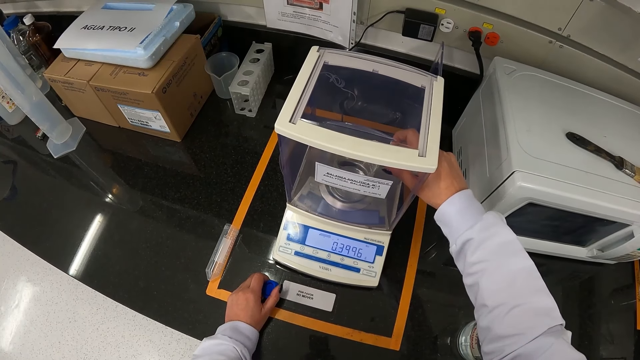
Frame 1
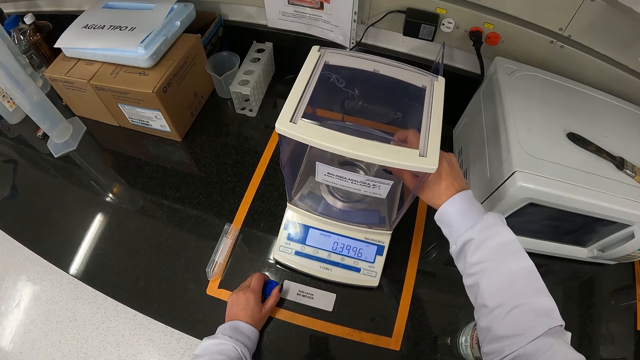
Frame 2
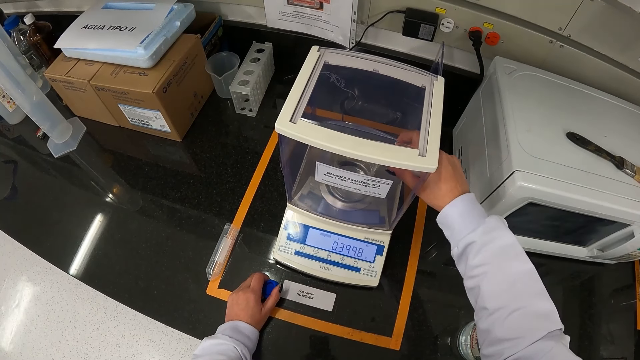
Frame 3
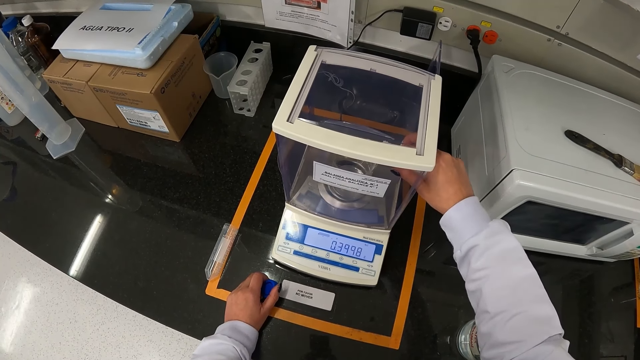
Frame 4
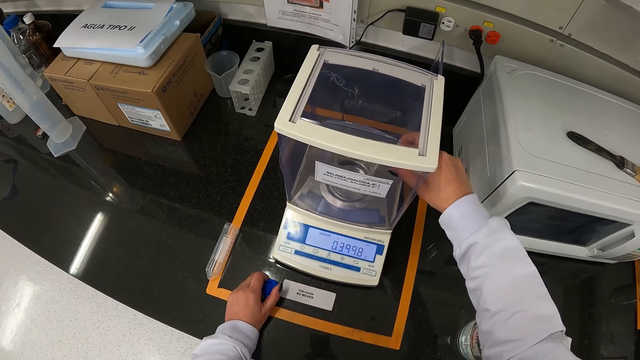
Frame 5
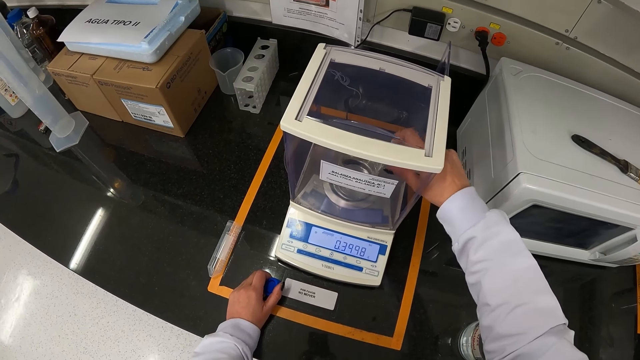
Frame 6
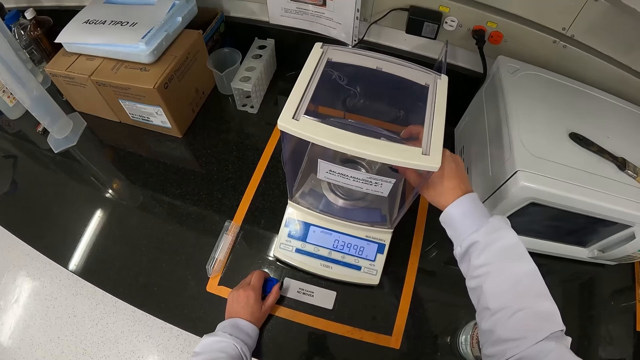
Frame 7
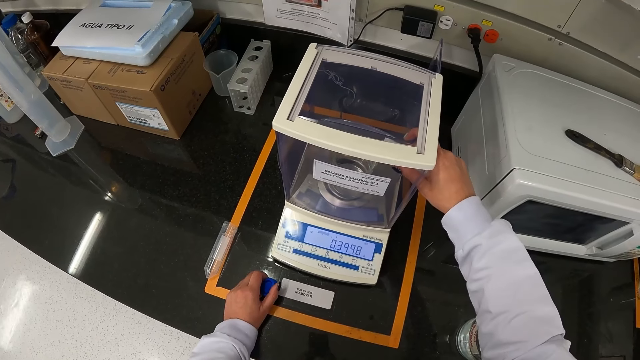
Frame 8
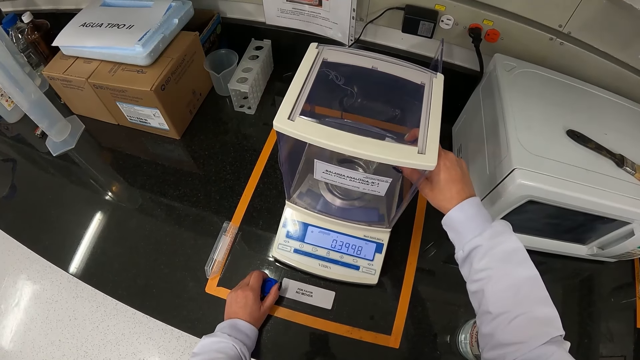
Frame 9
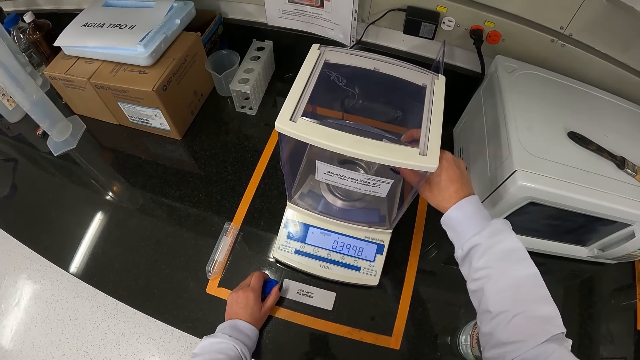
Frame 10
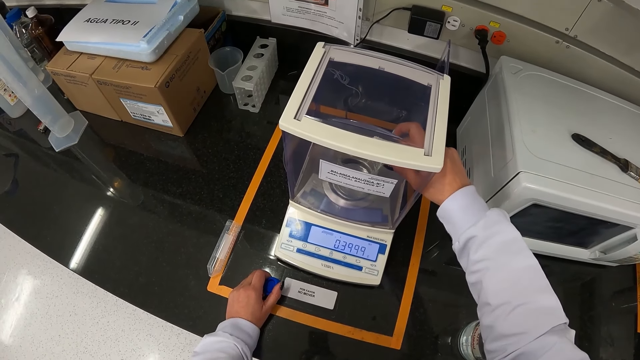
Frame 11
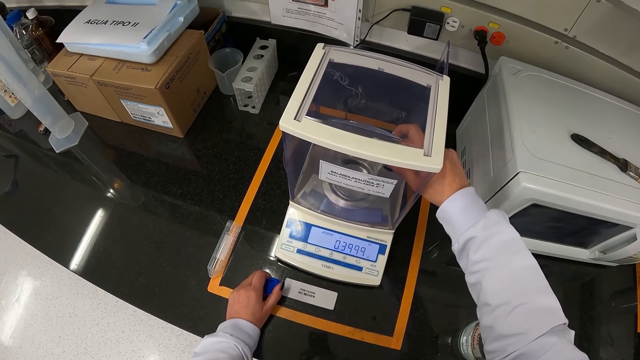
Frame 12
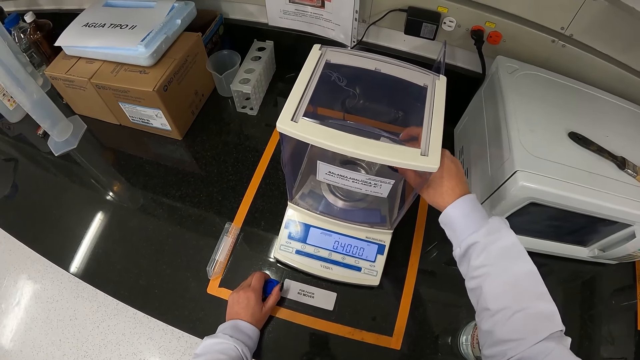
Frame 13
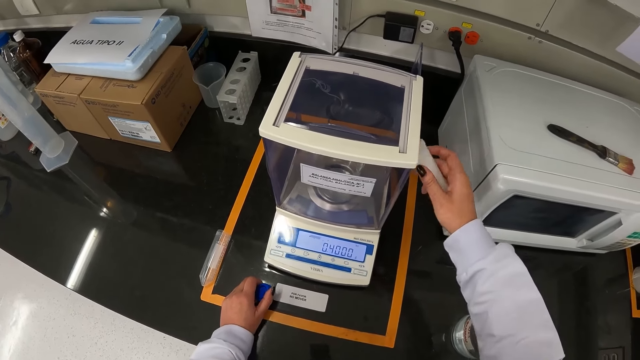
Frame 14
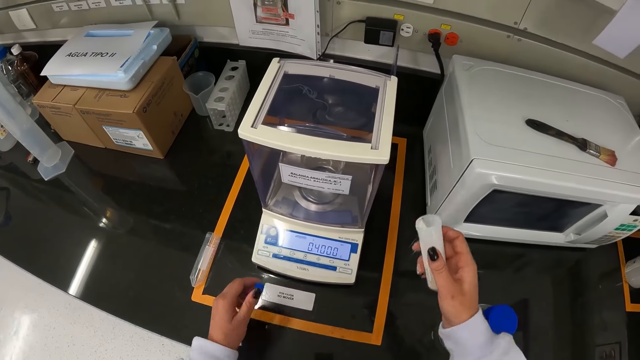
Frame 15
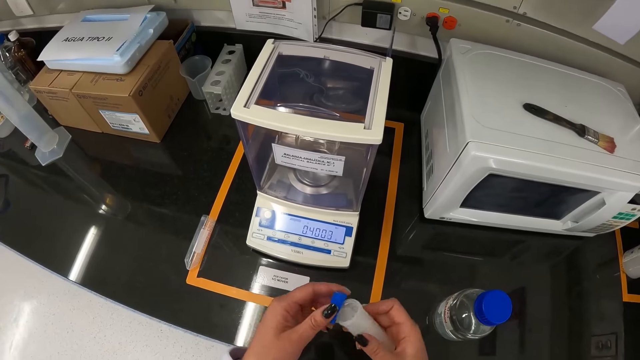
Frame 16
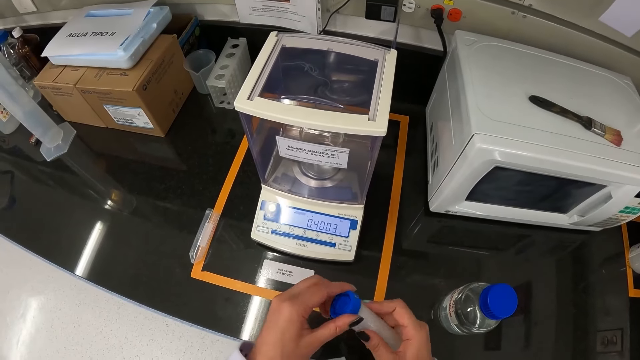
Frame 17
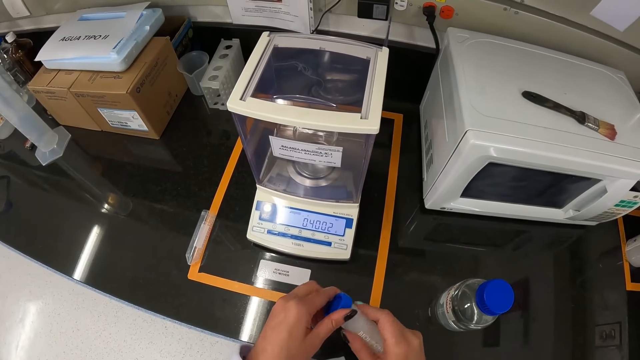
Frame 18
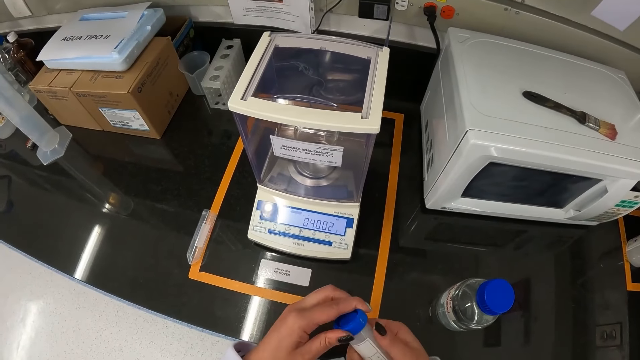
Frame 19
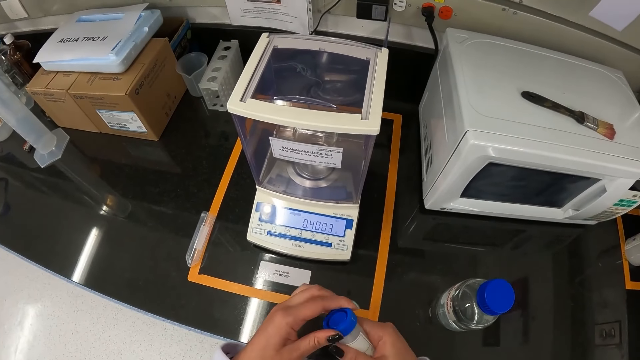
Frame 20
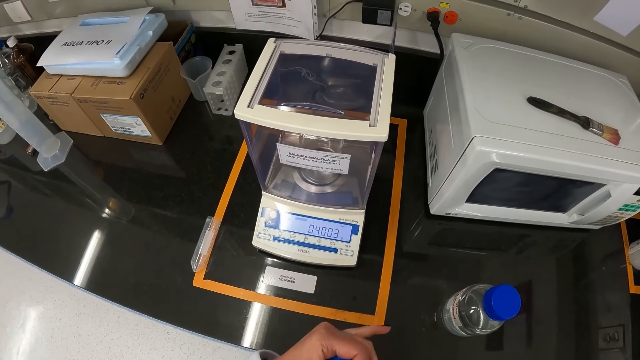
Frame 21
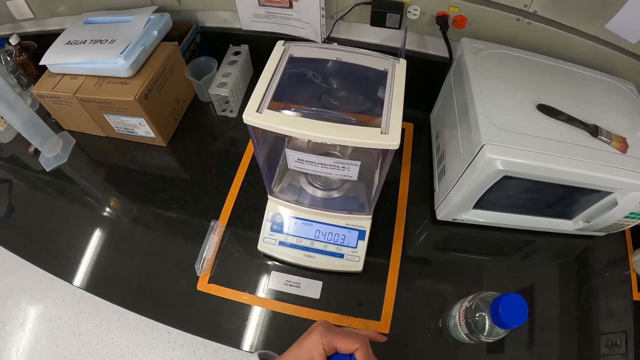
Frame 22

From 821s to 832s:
The camera wearer pours the chemical in the centrifuge tube into the beaker in the analytical balance with her right hand. She moves the sample bottle away from the analytical balance with her right hand and covers the sample bottle in her right hand with a cover in her left hand.

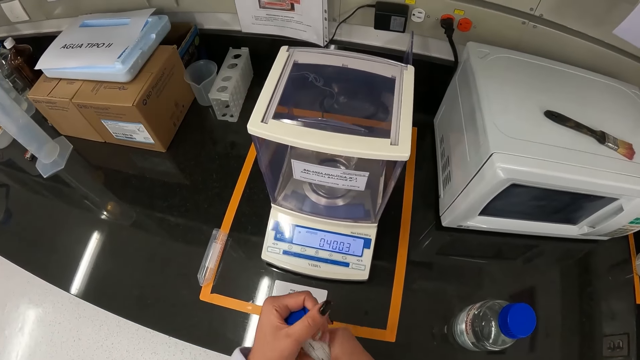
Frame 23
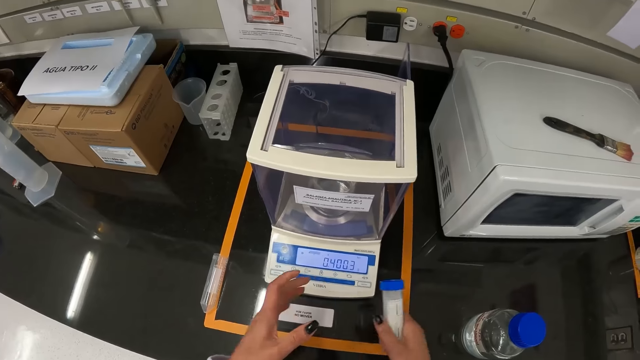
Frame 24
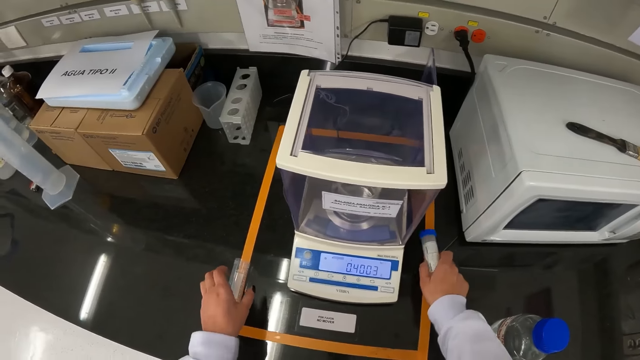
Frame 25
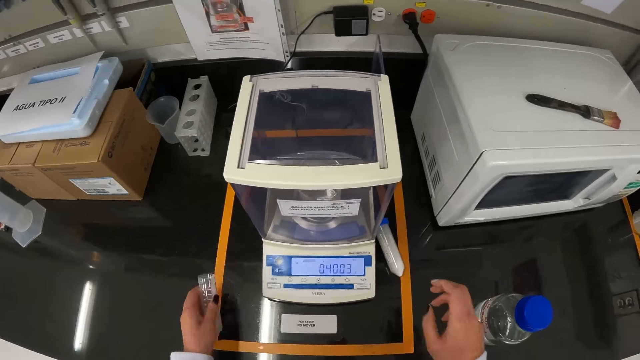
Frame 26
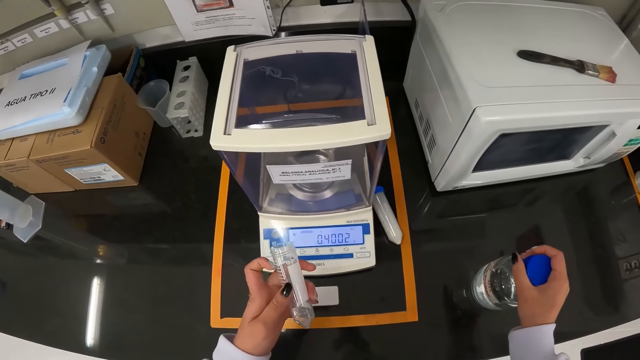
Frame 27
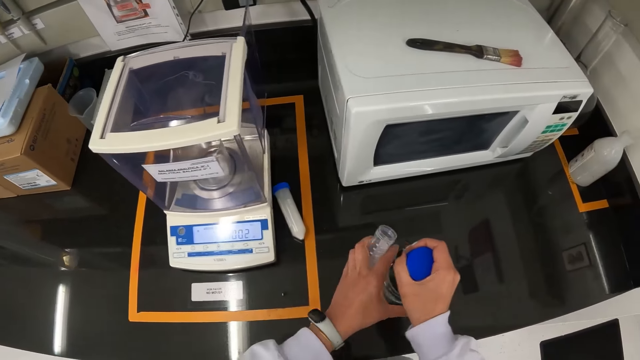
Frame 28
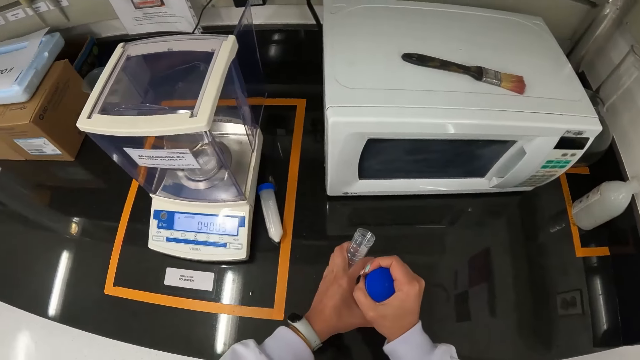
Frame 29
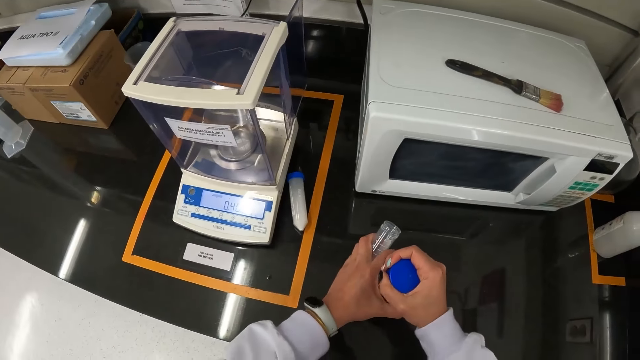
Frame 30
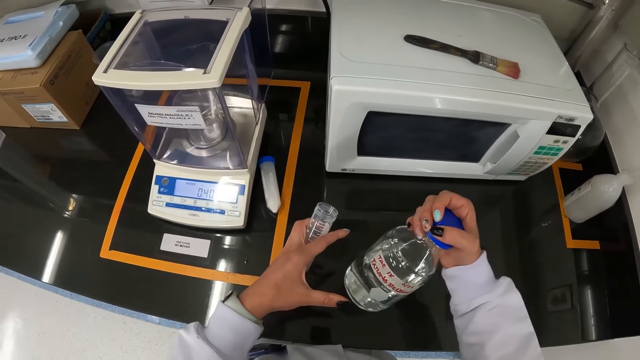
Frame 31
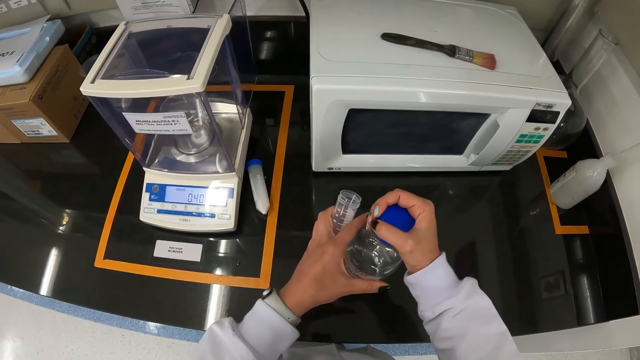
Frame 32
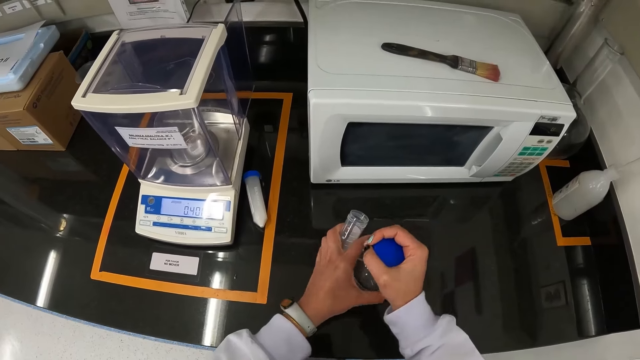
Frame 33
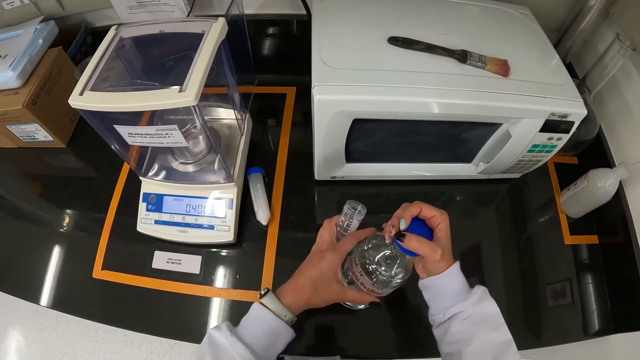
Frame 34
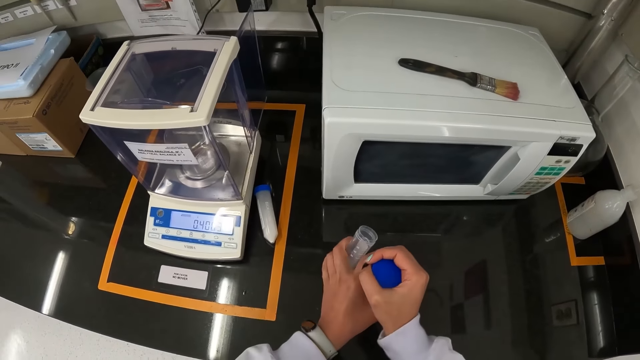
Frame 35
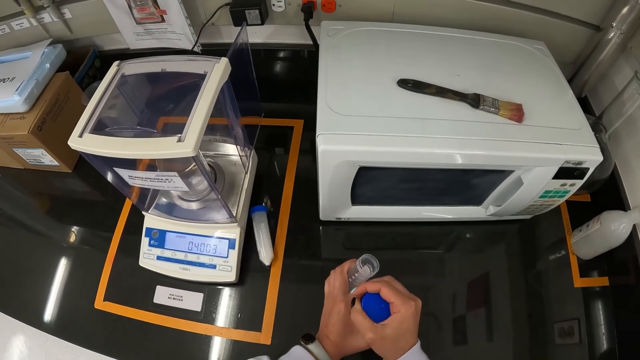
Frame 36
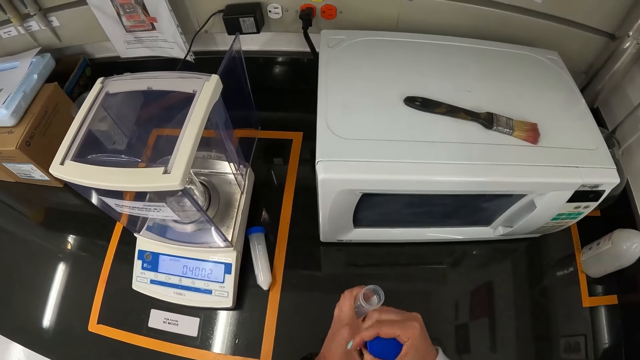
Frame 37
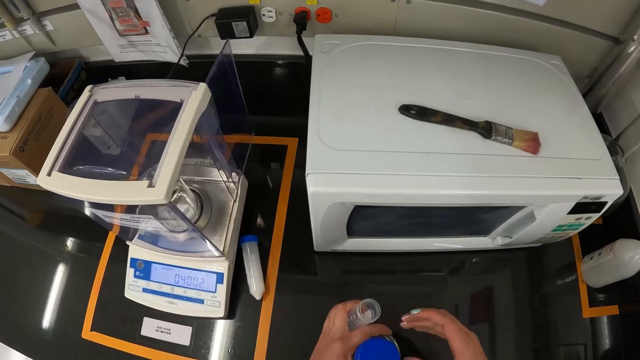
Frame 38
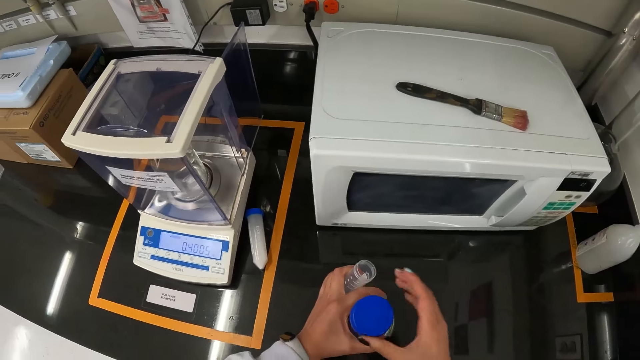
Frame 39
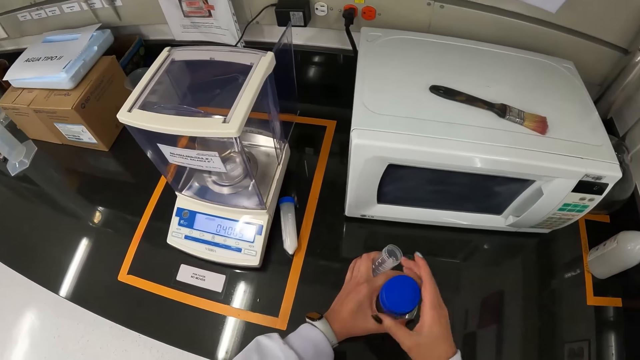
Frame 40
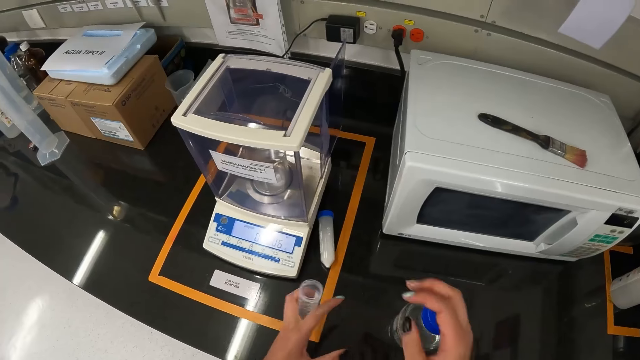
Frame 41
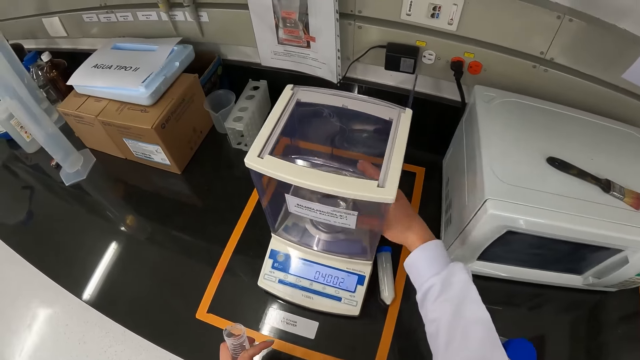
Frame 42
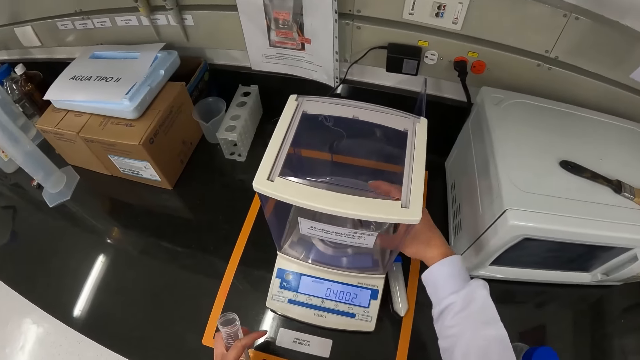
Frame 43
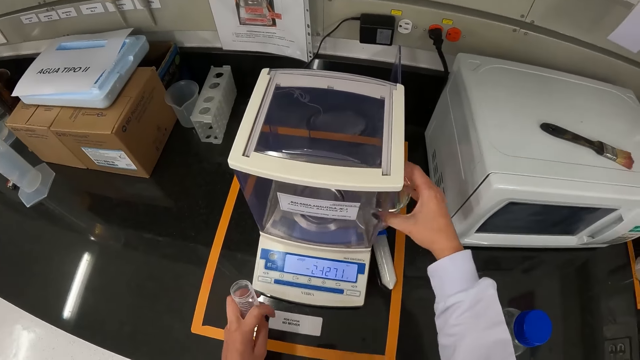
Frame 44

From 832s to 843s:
The camera wearer drops the sample bottle on a laboratory table with her right hand. She takes a test tube from the laboratory table with her left hand. She holds a reagent bottle or bottle of specimen on the laboratory table with her right hand. She opens the reagent bottle on the laboratory table with her hands. She opens the reagent bottle on the laboratory table with her right hand. She removes her left hand from the reagent bottle. She checks on the bottle of specimen. She holds the reagent bottle with her hands. She opens the reagent bottle on the laboratory table with her right hand. She removes her left hand from the reagent bottle. She takes the beaker from the analytical balance with her right hand.
